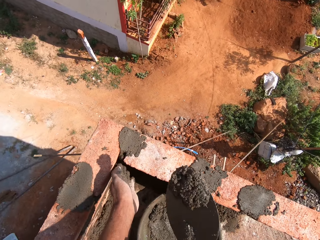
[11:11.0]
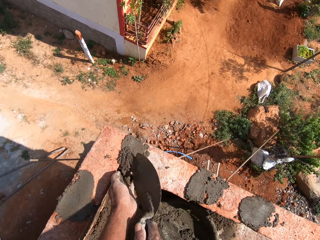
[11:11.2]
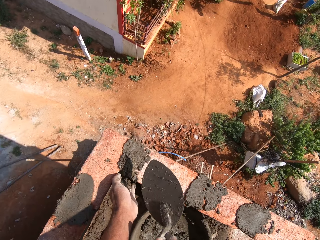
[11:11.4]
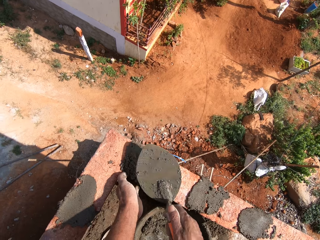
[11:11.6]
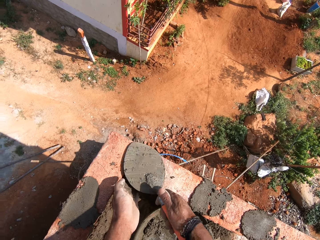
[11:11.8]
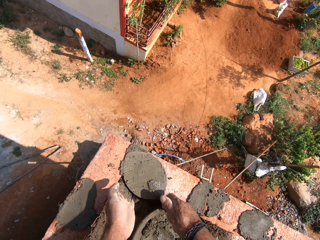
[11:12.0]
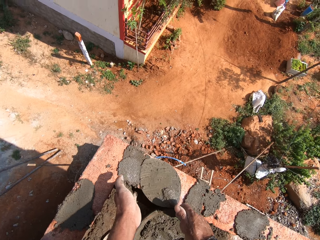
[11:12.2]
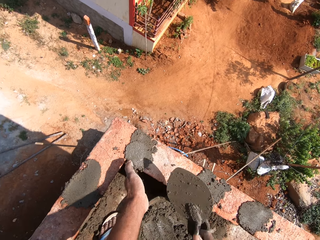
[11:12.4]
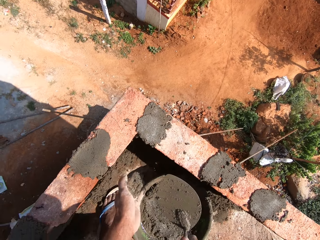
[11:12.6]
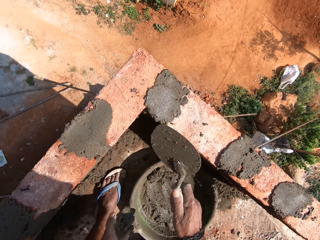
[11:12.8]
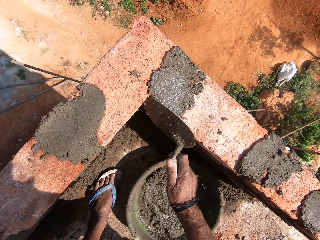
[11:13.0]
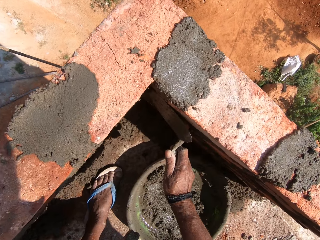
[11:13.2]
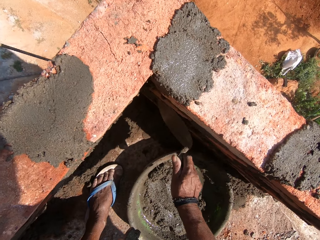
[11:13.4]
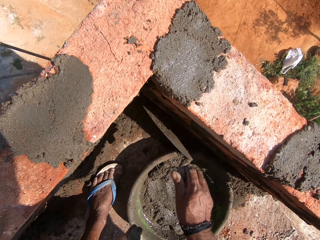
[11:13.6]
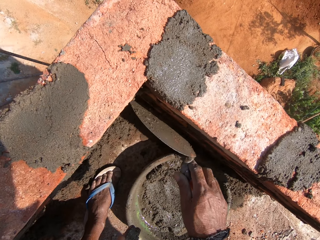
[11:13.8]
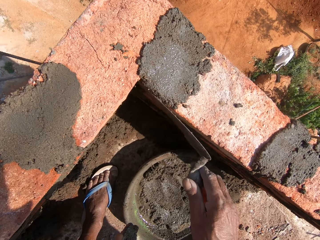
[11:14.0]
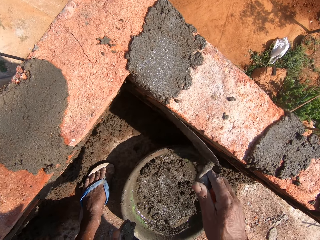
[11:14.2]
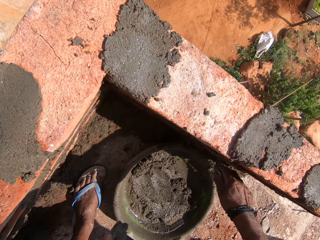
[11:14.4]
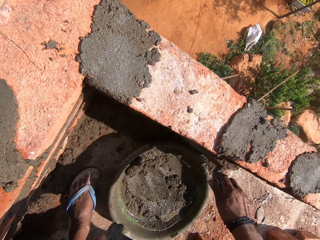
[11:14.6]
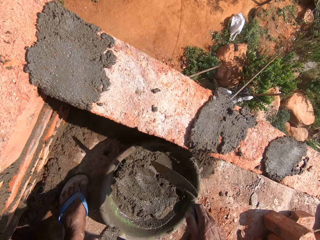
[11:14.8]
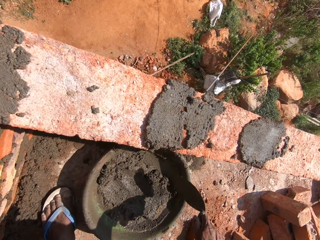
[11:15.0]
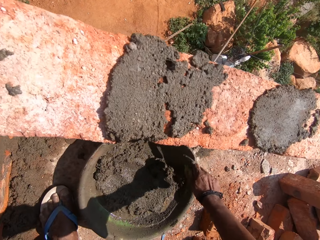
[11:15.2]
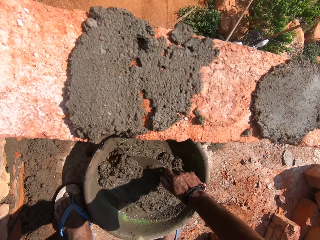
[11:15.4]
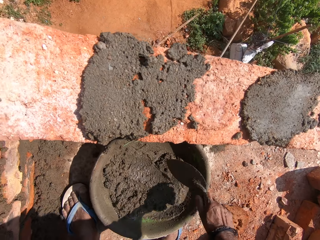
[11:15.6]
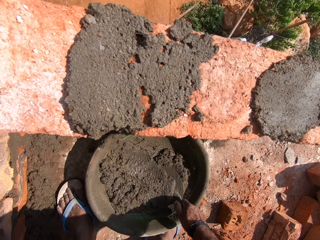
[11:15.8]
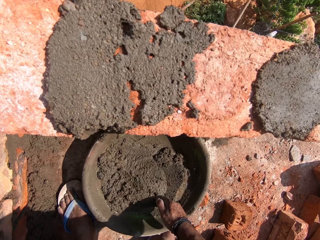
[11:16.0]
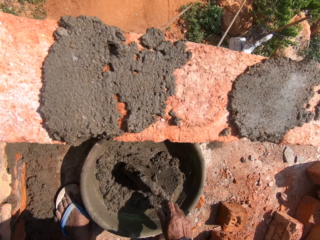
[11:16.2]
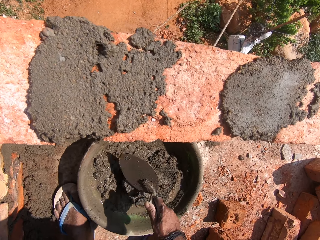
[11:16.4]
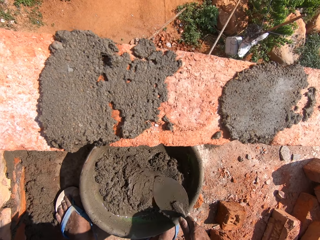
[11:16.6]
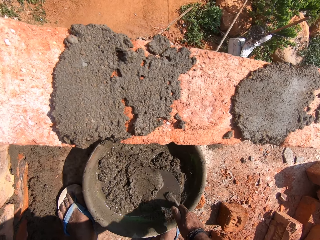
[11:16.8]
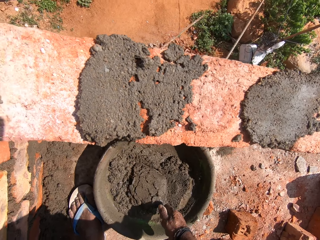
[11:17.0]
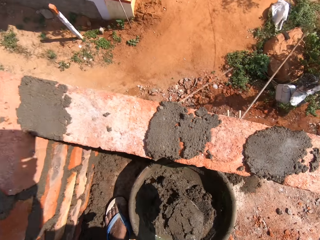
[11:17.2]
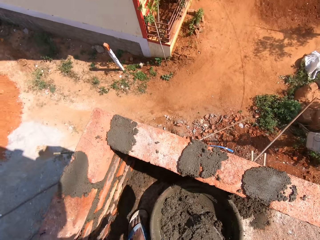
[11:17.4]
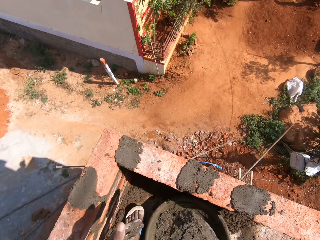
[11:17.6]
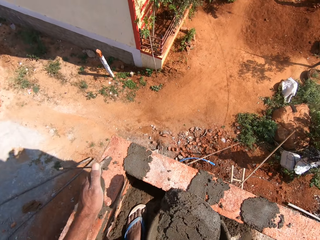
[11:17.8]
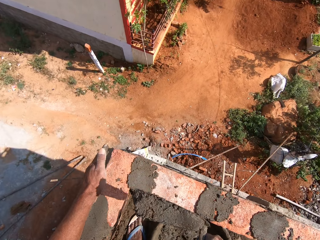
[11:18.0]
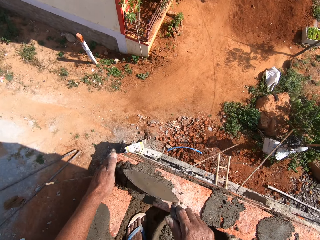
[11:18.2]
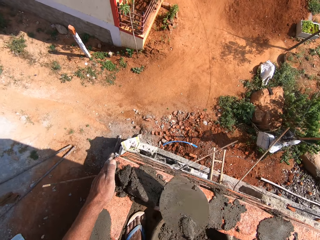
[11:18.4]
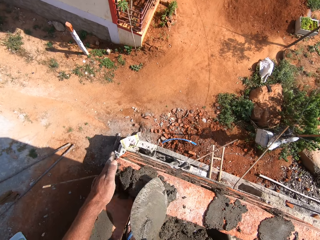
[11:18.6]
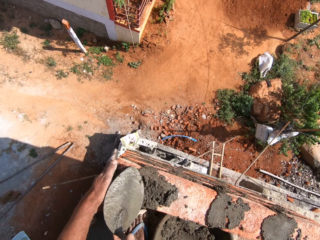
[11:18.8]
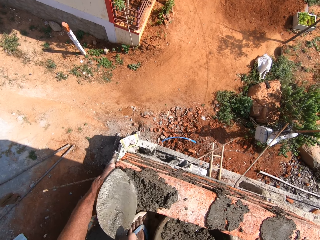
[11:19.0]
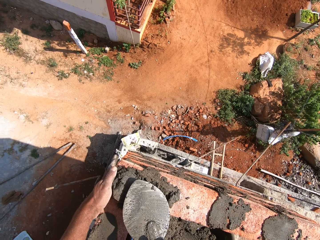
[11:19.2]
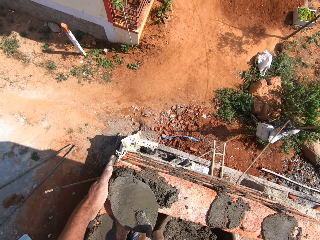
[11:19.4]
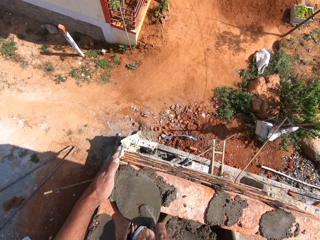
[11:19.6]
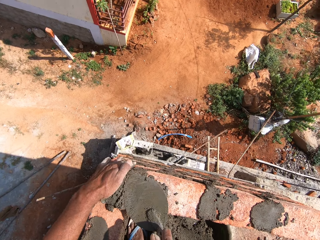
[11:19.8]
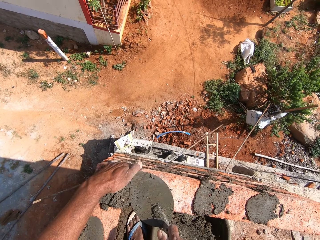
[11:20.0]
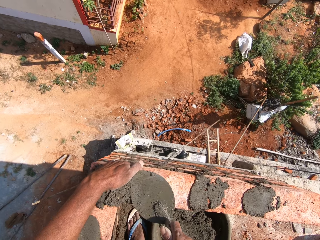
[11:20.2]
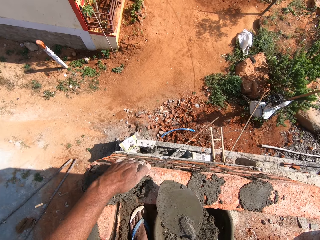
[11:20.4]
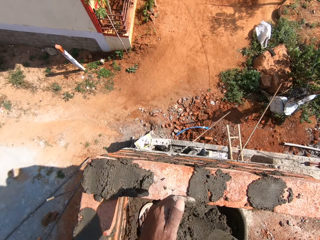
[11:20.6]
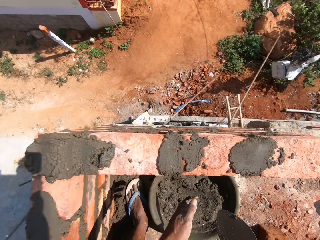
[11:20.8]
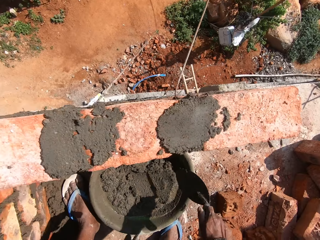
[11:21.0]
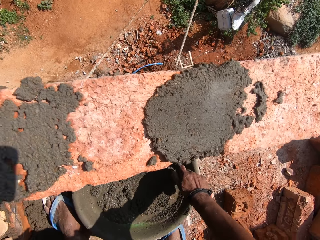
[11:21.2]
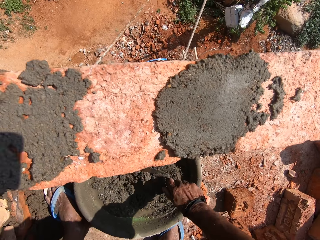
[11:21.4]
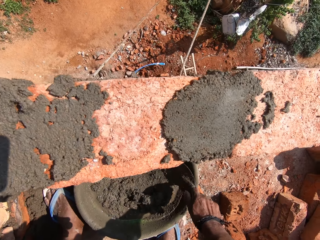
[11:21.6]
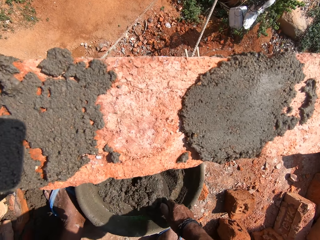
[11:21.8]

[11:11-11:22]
The camera wearer scoops concrete from the mortar tray. They place the concrete in the bricks and smoothen the concrete. They chop sand. They scoop the concrete from the mortar tray, place the concrete in the bricks, and smoothen the concrete.

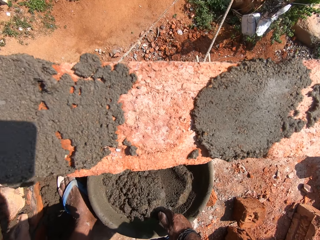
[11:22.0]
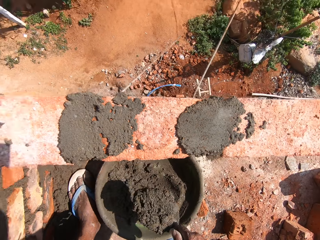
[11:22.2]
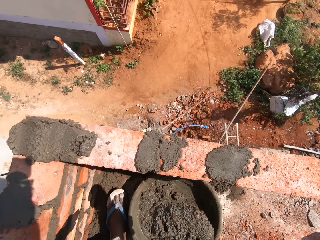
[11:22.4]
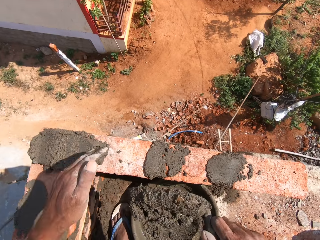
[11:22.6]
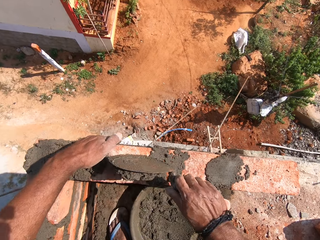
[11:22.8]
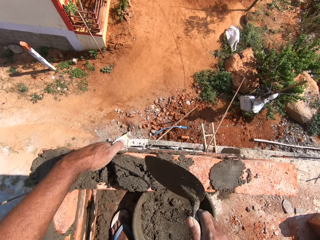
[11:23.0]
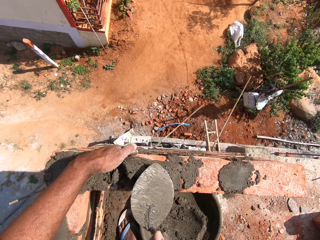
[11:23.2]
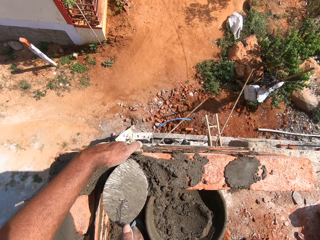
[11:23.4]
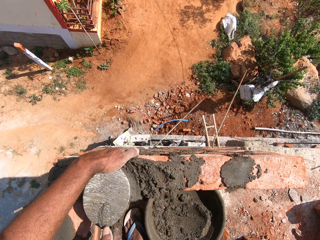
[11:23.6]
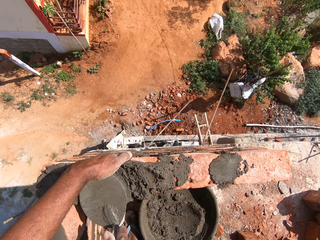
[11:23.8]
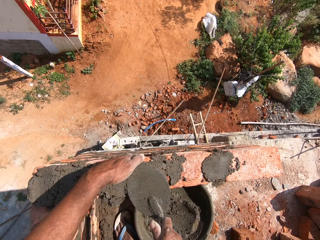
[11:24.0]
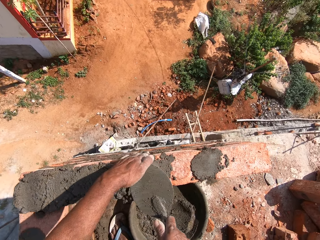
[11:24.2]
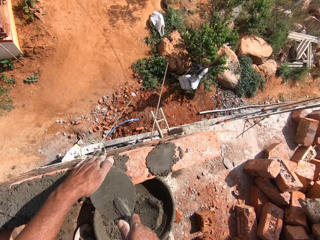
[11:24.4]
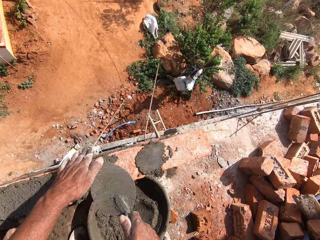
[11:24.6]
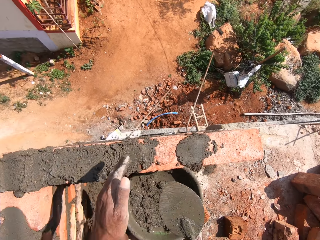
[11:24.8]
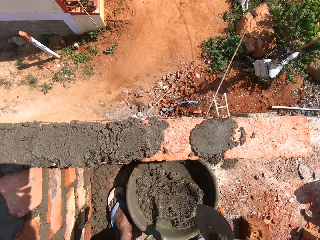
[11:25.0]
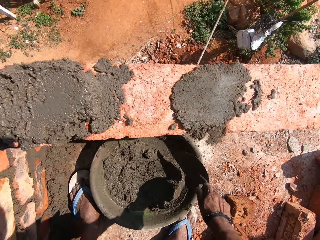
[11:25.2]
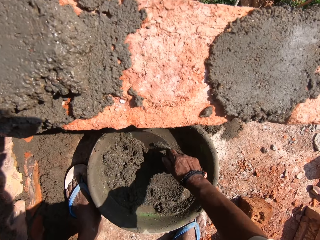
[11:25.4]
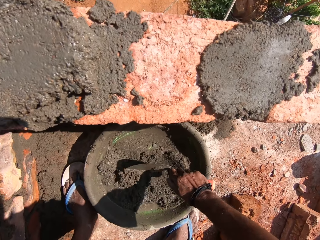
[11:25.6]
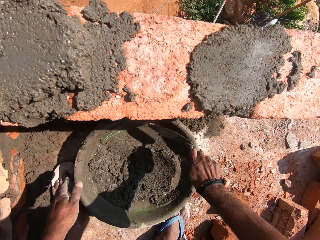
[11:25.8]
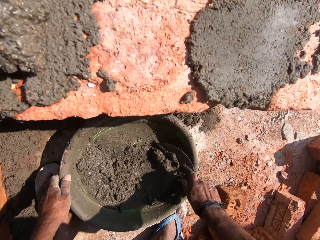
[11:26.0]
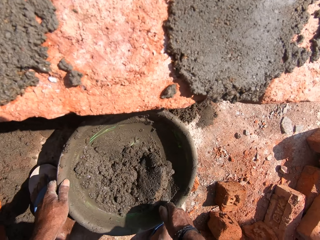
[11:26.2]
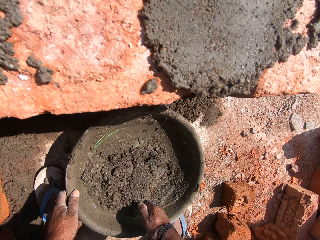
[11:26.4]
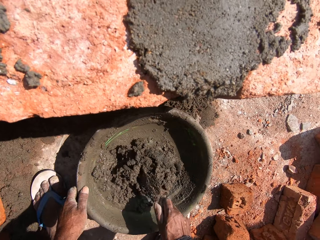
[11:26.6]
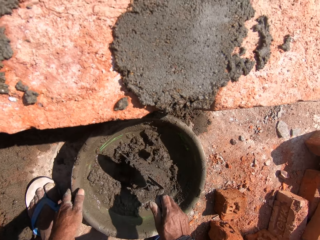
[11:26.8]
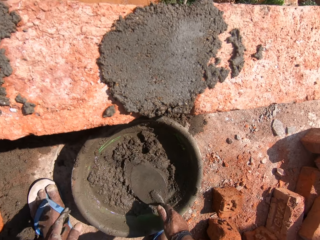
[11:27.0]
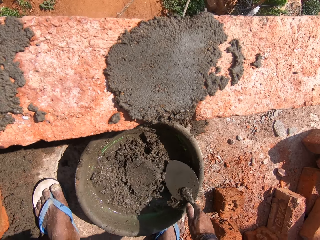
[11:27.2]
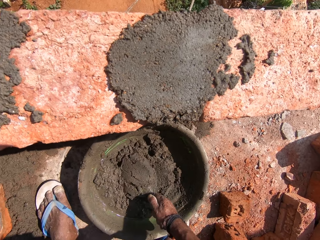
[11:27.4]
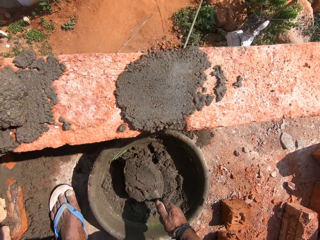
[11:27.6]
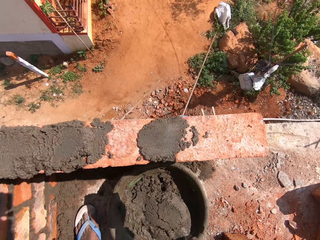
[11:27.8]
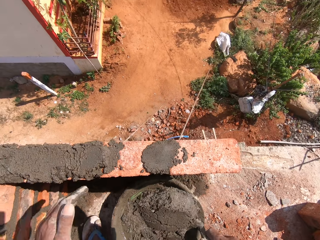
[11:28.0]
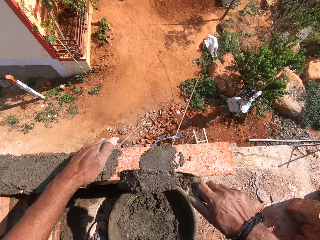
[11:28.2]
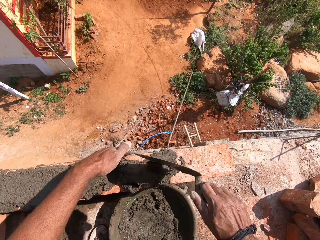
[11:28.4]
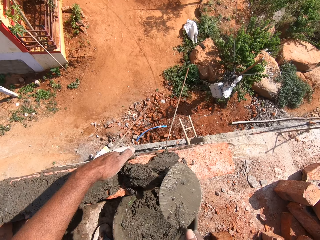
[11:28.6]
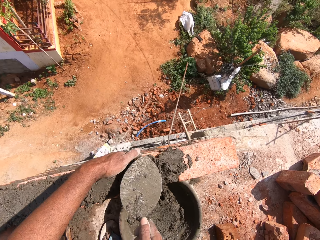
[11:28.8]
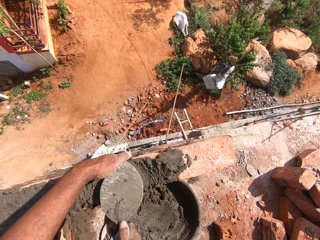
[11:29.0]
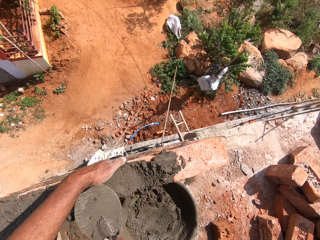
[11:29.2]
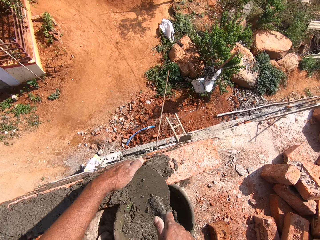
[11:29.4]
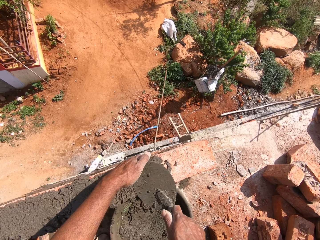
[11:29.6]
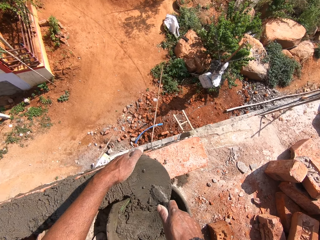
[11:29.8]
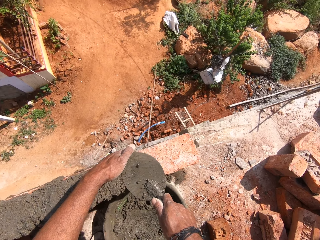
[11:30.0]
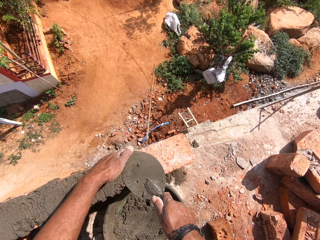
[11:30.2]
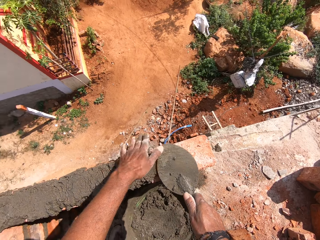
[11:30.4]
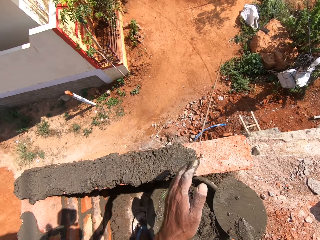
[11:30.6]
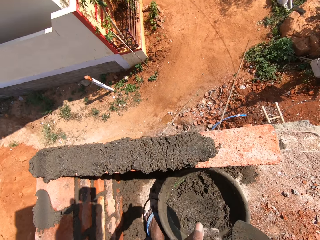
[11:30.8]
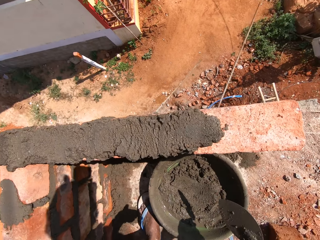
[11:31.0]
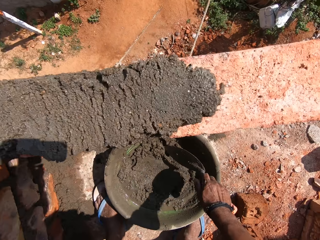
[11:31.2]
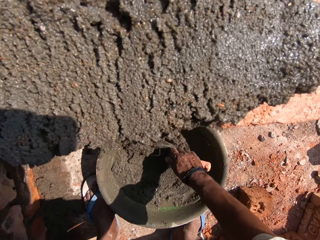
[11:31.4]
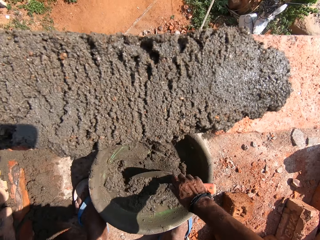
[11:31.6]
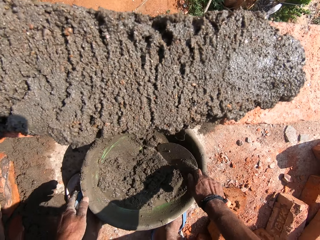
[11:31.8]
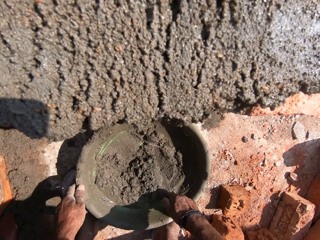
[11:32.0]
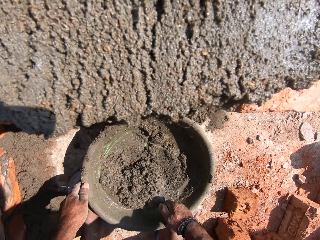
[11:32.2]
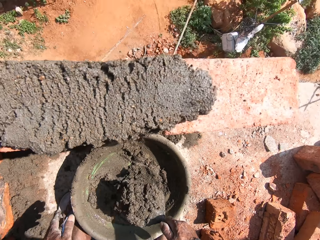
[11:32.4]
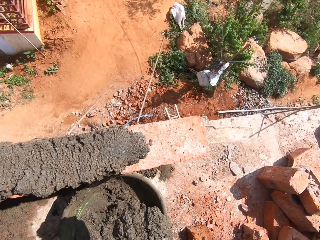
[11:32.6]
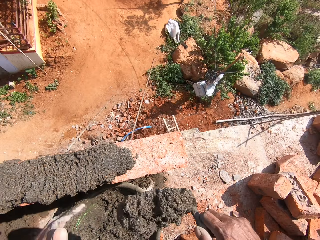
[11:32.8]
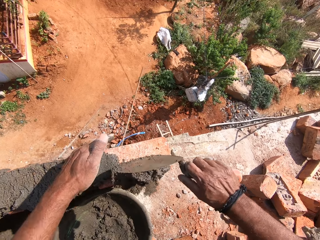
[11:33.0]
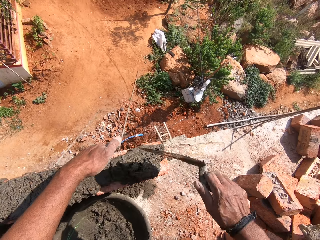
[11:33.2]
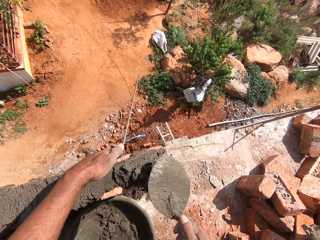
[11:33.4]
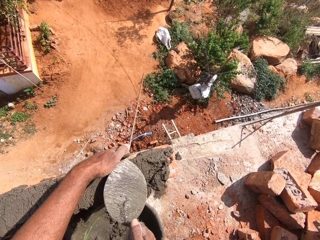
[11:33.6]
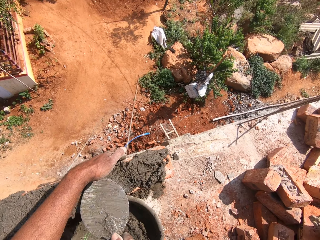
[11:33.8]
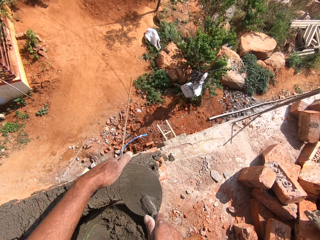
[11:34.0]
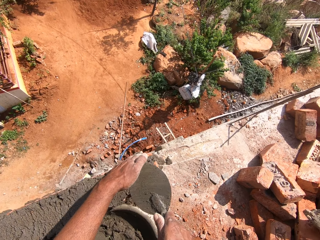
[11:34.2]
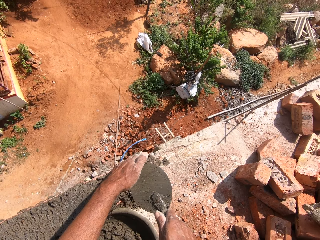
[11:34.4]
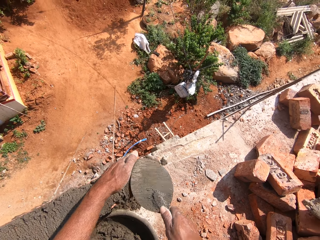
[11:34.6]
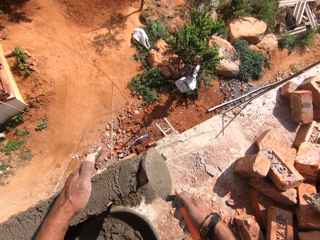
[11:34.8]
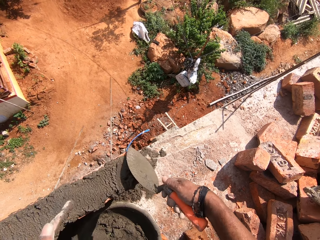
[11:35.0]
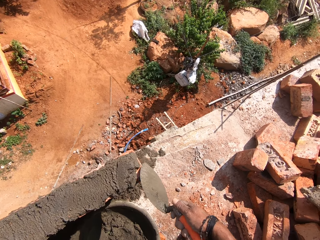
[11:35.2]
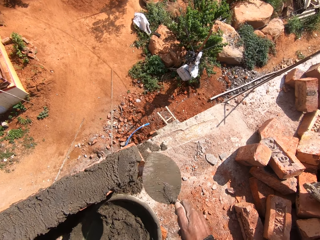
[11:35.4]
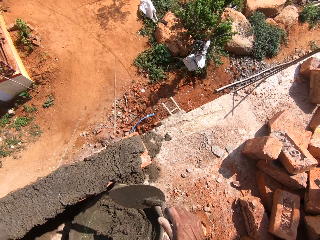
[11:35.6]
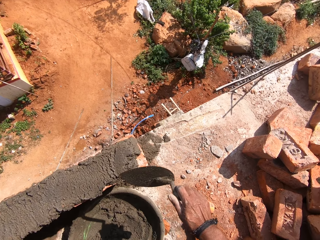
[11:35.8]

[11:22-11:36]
The camera wearer scoops concrete or sand from the mortar tray. They place the concrete in the bricks and smoothen the concrete. They chop the sand. They scoop the concrete from the mortar tray, place the concrete in the bricks, and smoothen the concrete. They chop the sand. They scoop the concrete from the mortar tray, place the concrete in the bricks, and smoothen the concrete.
